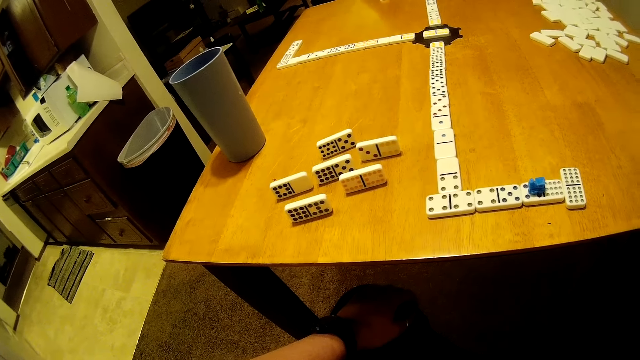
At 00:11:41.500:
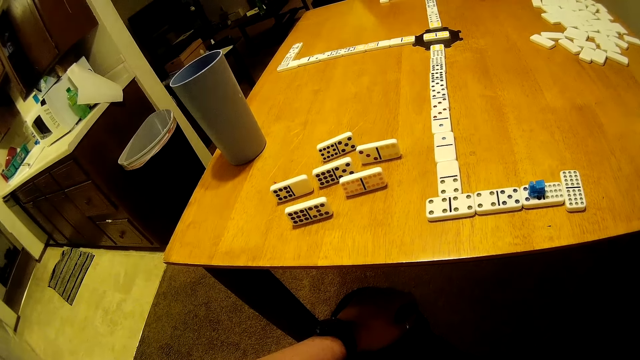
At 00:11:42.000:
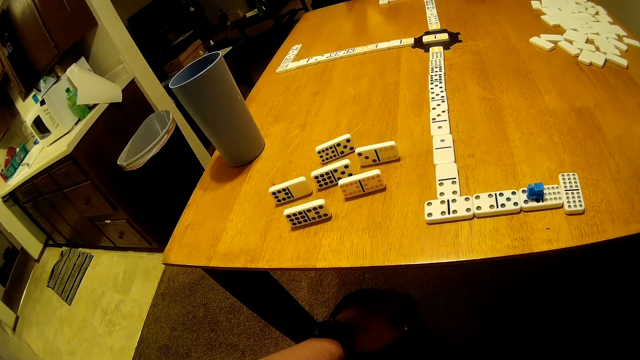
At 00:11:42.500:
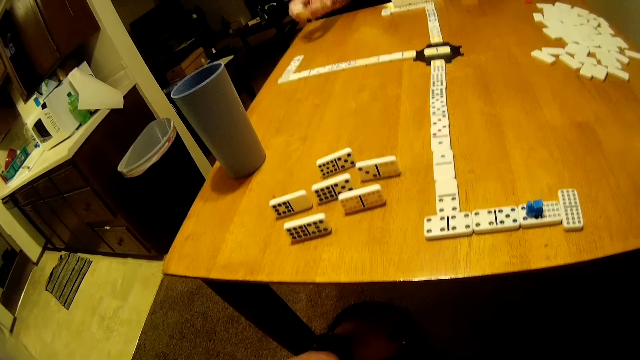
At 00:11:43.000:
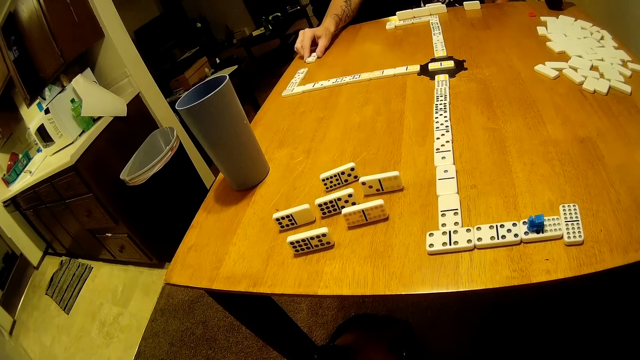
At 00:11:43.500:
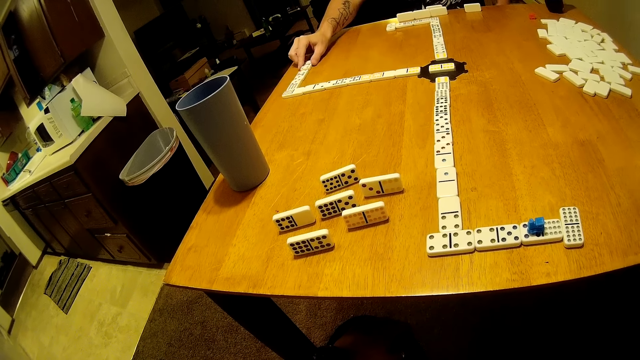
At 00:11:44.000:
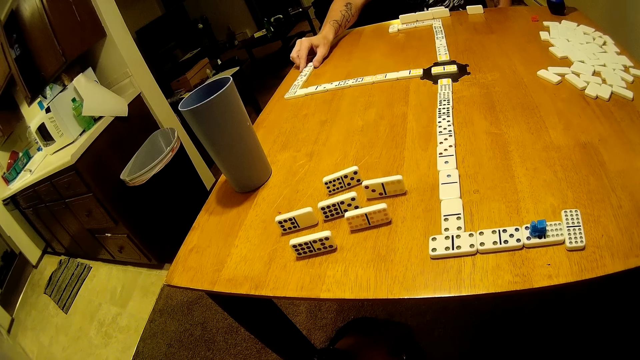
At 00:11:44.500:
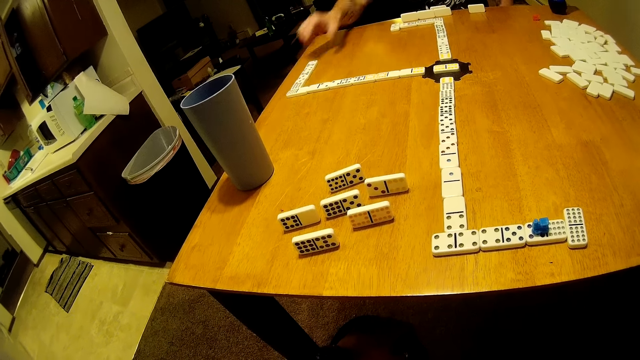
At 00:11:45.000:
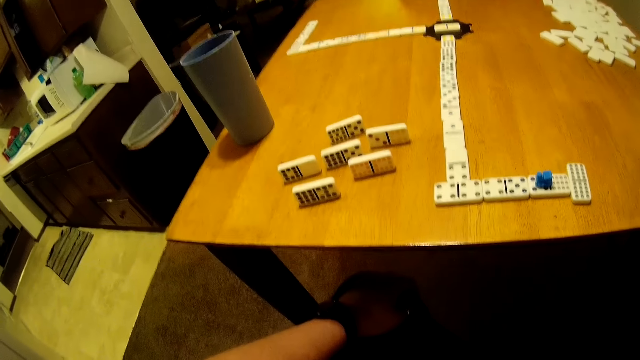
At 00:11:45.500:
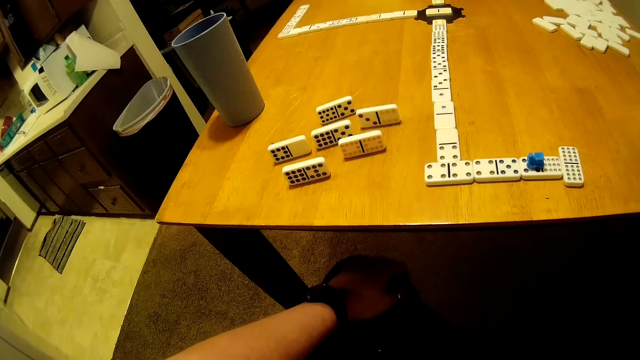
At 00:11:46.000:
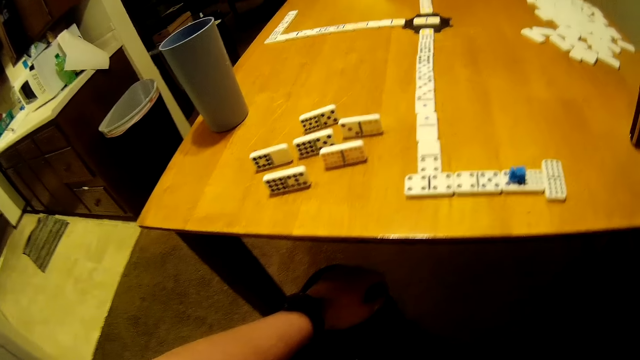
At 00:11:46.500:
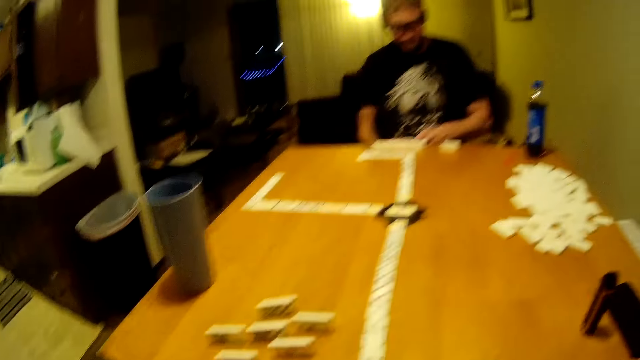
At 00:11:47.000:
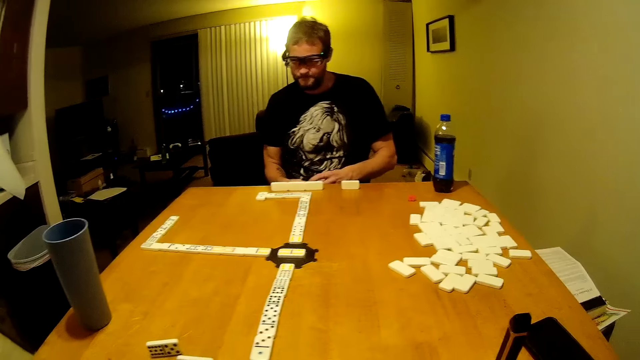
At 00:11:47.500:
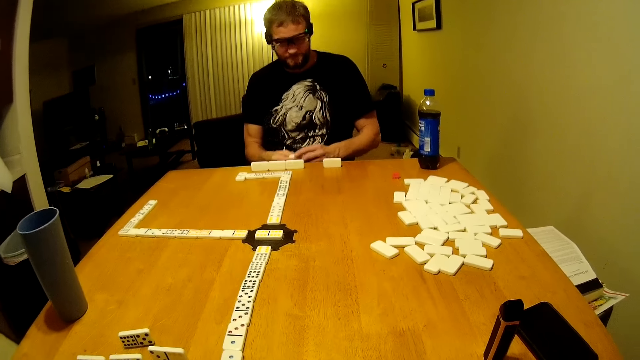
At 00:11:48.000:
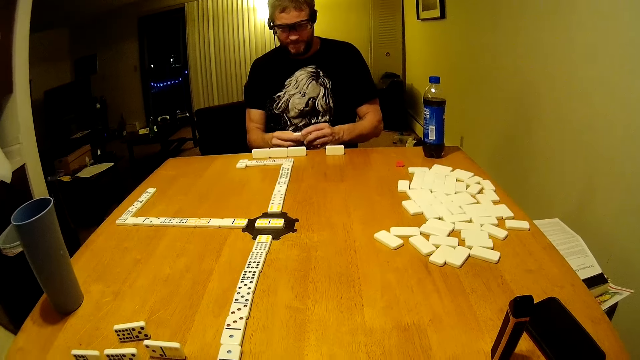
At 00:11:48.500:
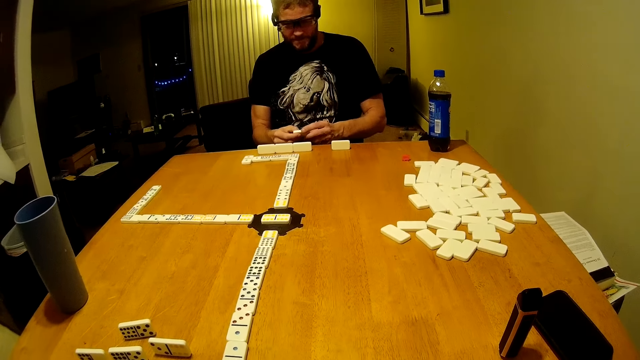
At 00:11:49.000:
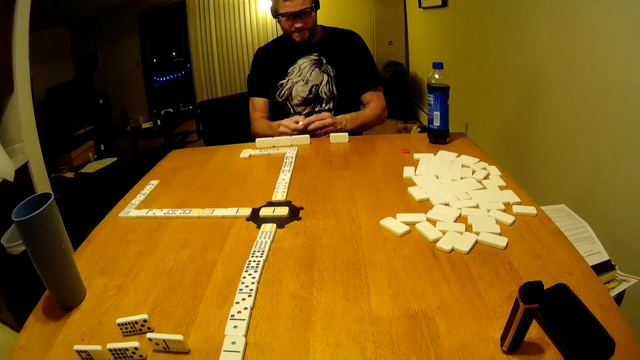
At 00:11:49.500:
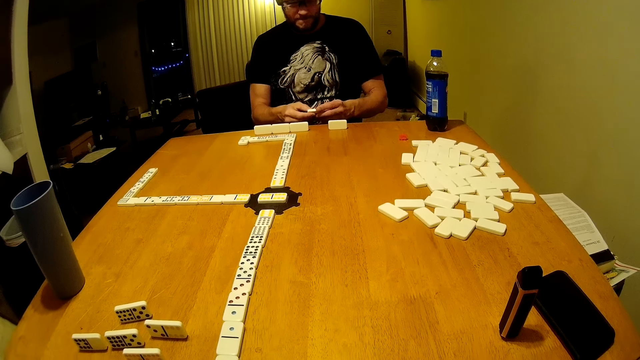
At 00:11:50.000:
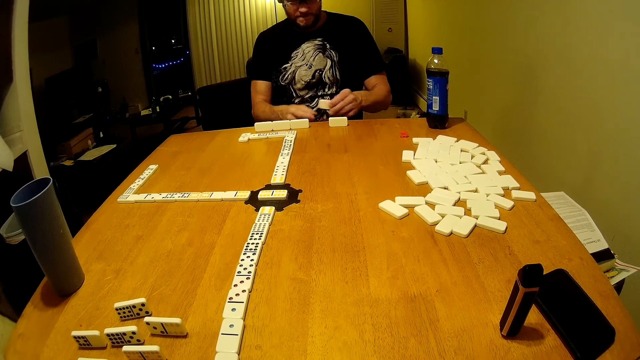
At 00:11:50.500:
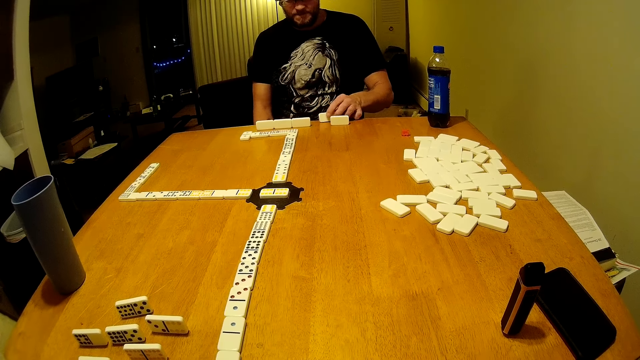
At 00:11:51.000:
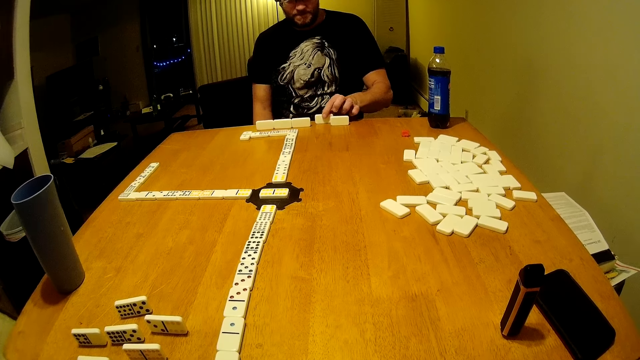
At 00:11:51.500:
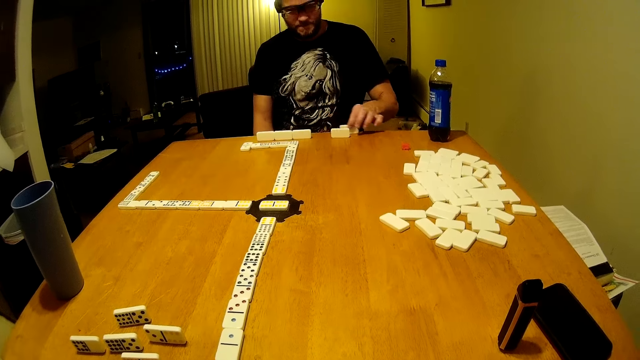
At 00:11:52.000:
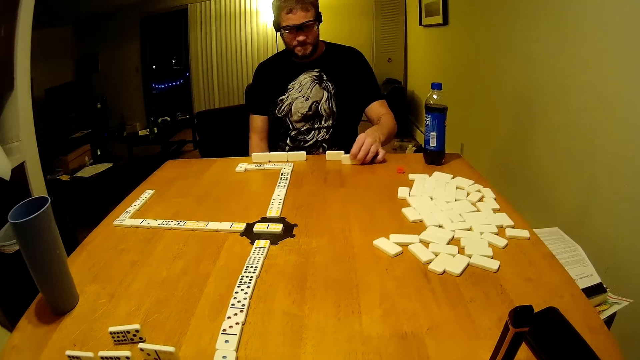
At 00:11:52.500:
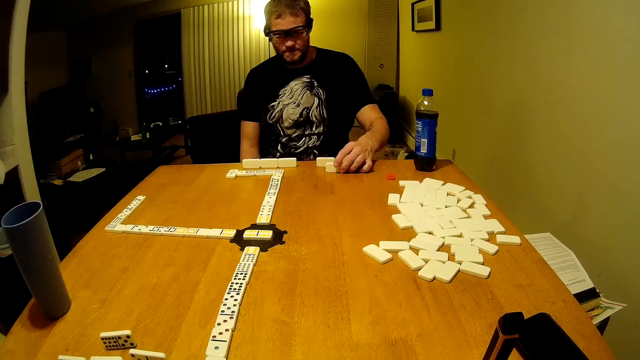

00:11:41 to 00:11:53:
A man puts the domino piece on the table and drags the domino piece. The camera wearer looks down. The man holds dominoes. The man puts the domino piece on the table and drags the domino piece.

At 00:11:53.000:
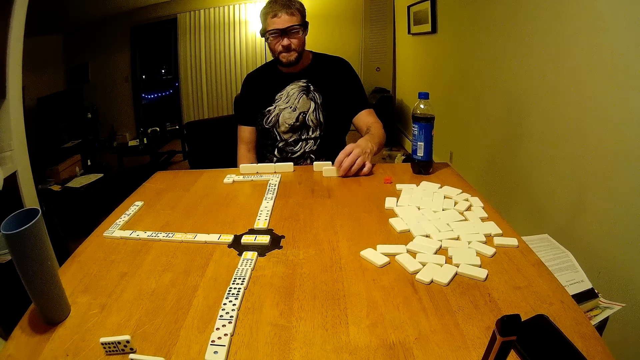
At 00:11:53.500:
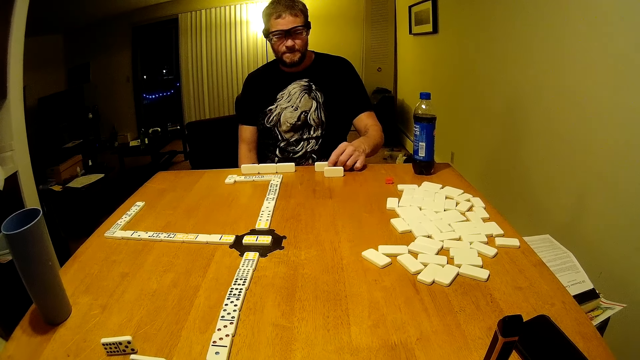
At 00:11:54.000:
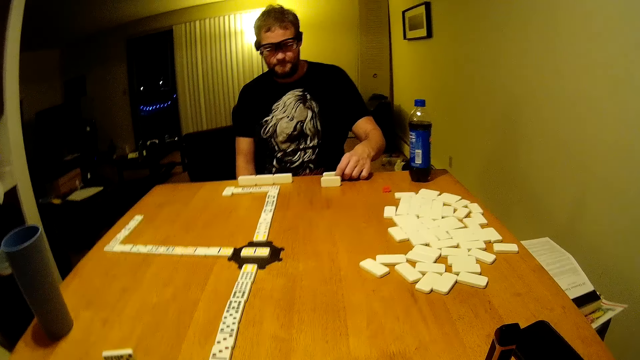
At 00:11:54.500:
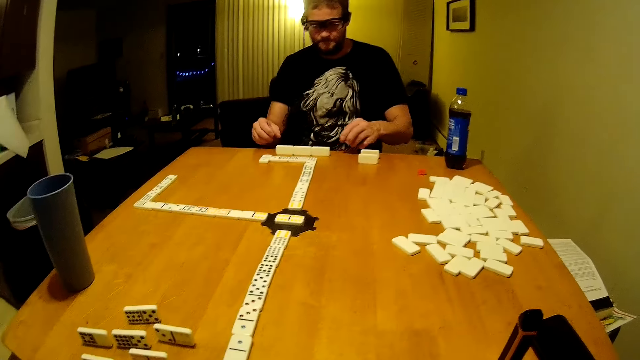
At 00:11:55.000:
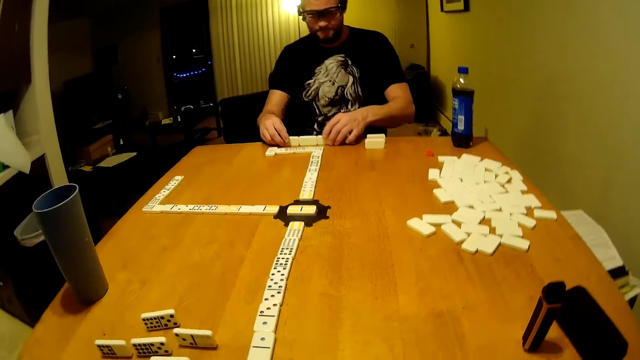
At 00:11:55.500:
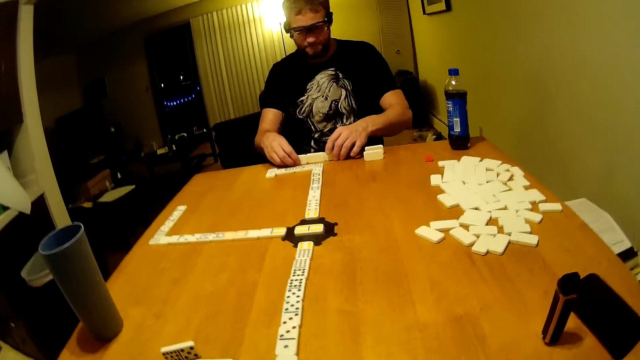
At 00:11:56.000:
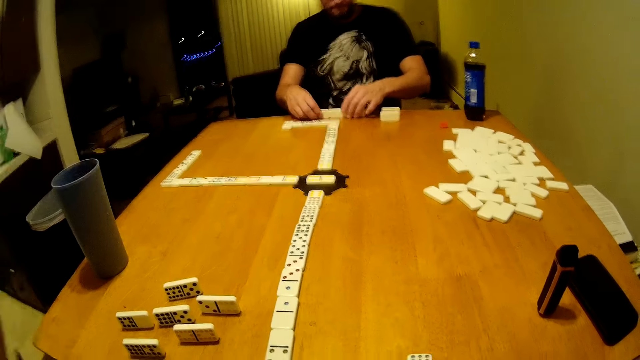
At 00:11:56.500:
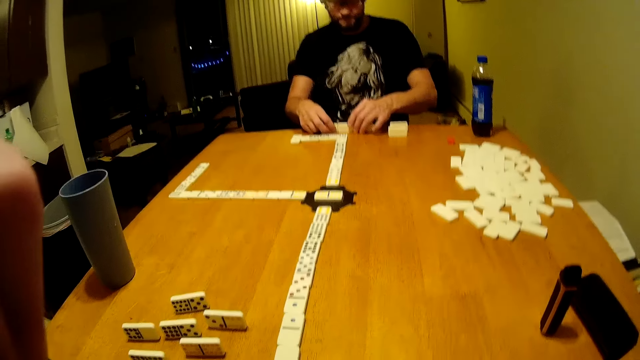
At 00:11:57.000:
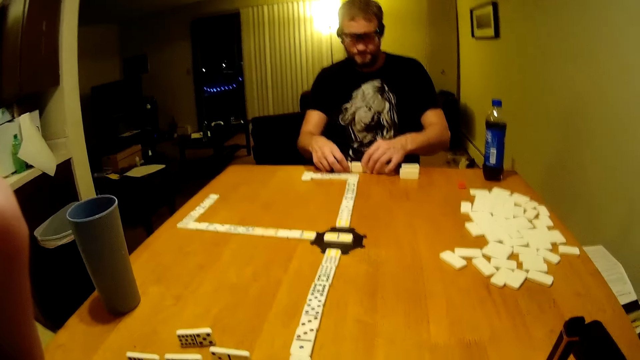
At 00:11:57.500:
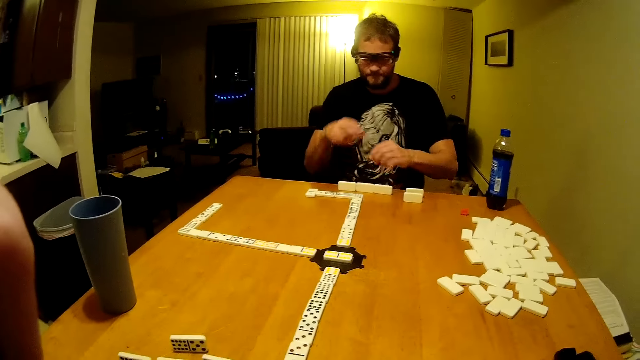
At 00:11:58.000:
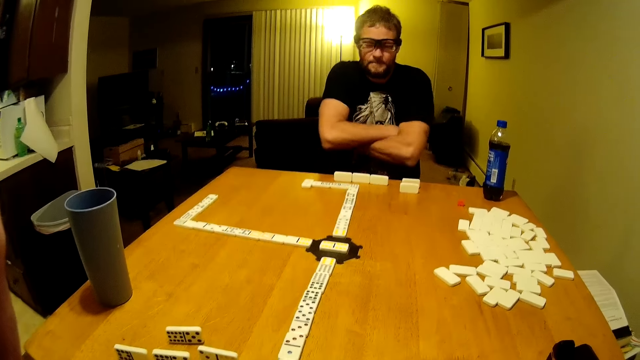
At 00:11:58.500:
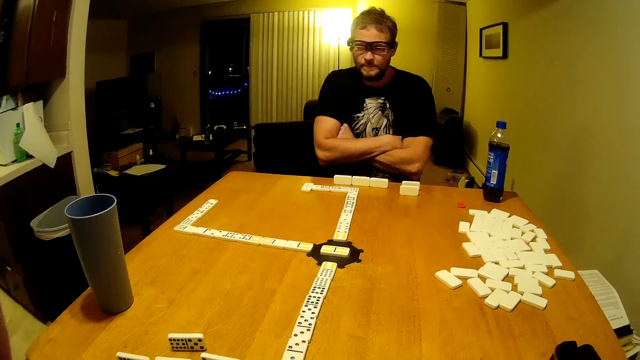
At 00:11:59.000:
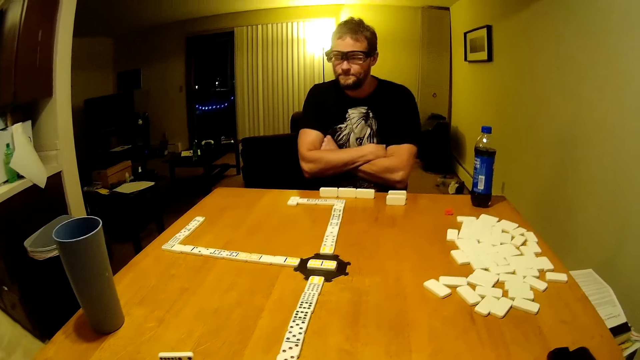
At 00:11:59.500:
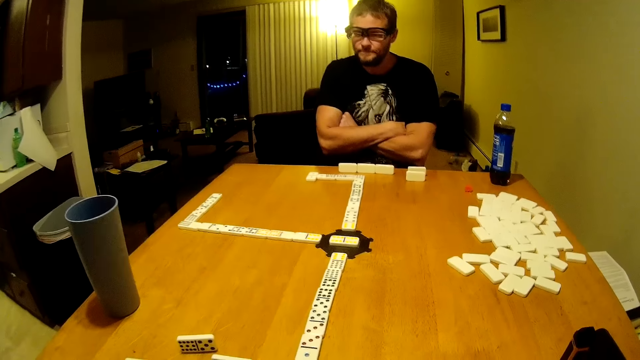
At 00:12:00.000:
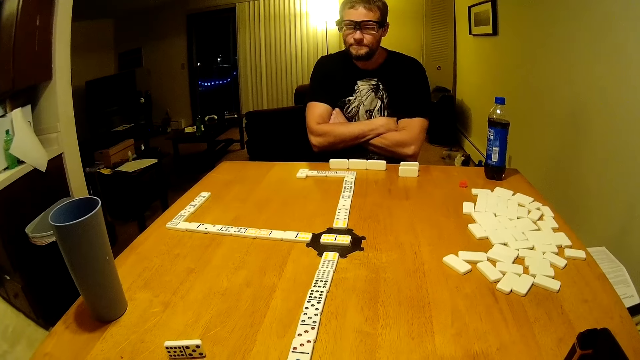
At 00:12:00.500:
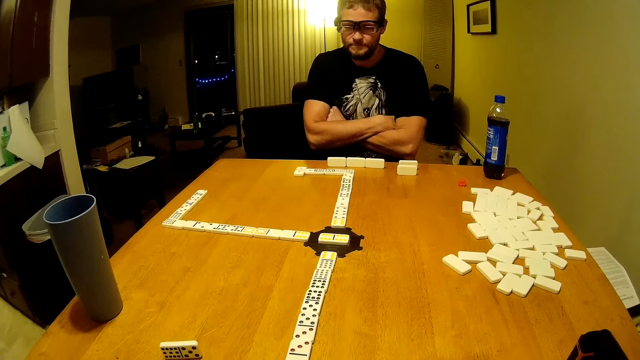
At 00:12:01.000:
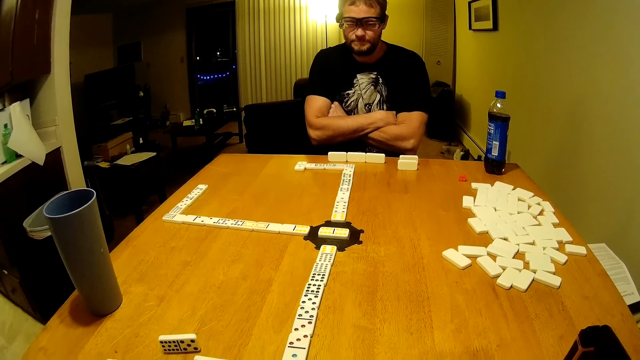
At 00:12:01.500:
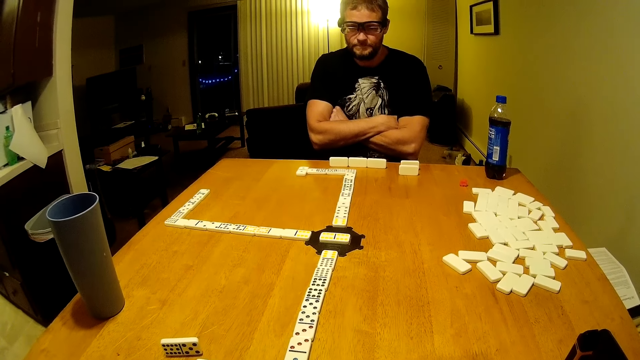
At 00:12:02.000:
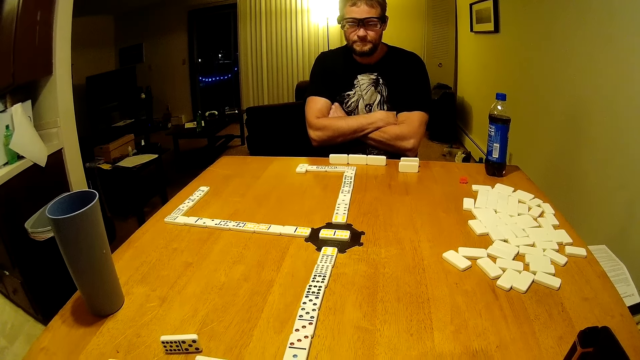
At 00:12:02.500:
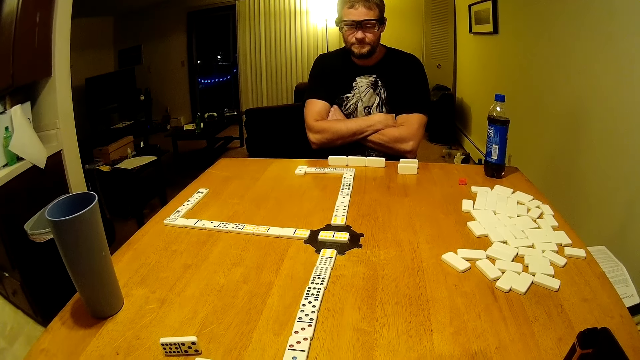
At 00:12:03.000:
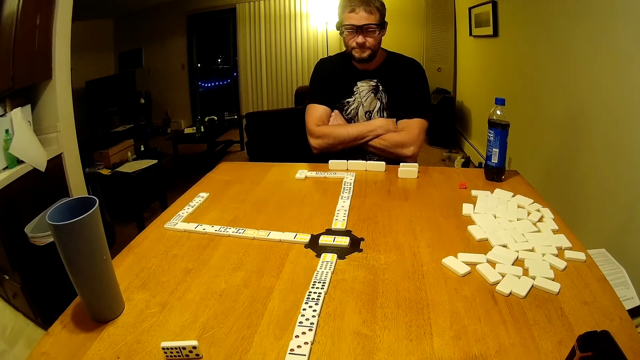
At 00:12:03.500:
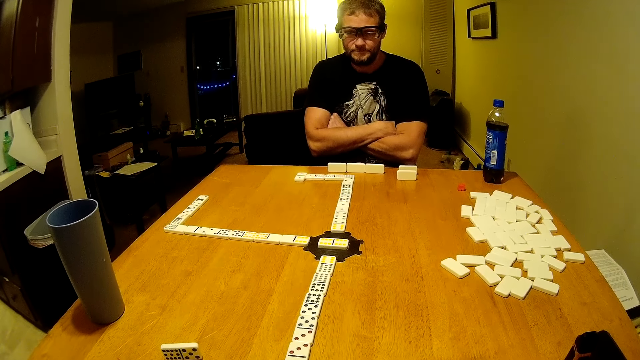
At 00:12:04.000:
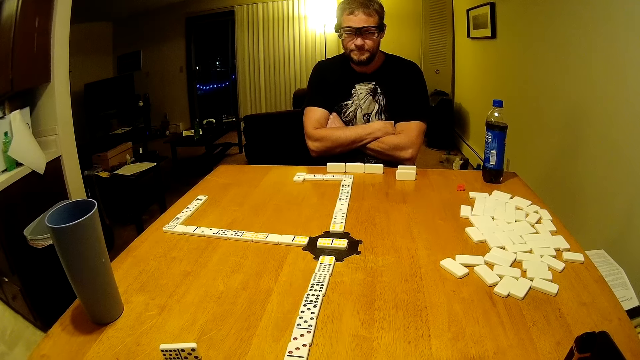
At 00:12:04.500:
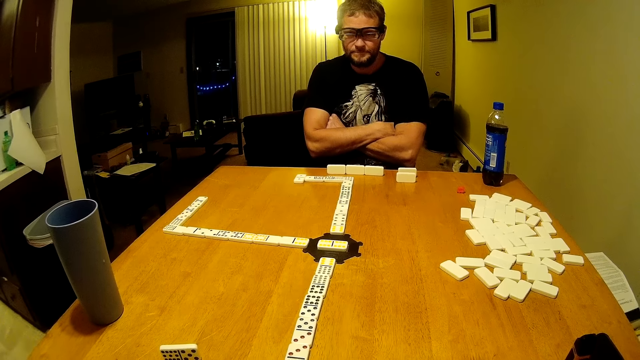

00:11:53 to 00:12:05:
A man positions the domino piece. The man places dominoes on the table. The man drags the domino piece, positions the domino piece, and drags the domino pieces on the table. The camera wearer moves his hand. The man folds his hands. The camera wearer looks around.
